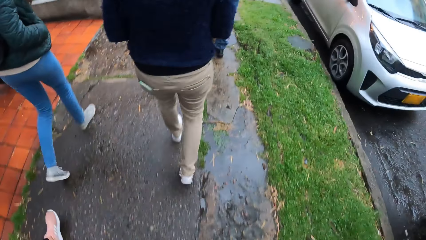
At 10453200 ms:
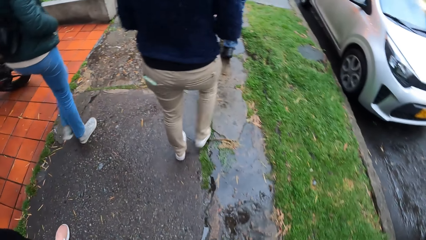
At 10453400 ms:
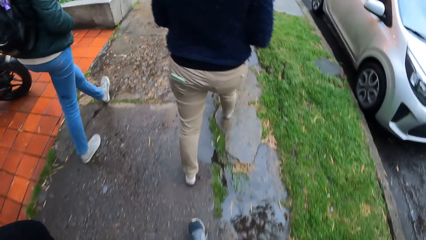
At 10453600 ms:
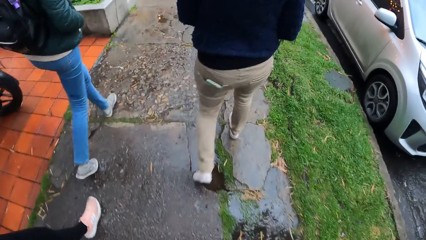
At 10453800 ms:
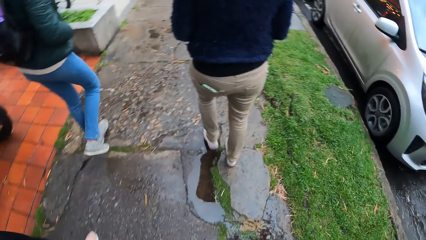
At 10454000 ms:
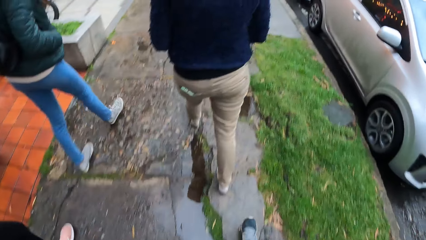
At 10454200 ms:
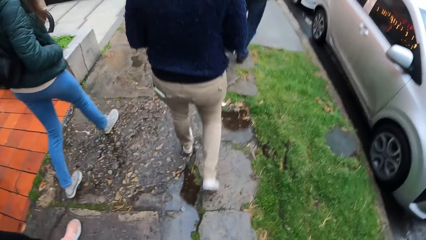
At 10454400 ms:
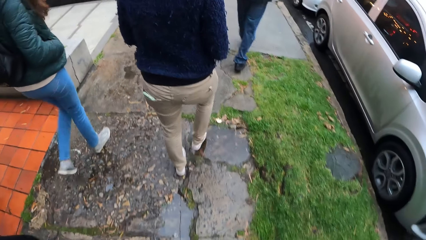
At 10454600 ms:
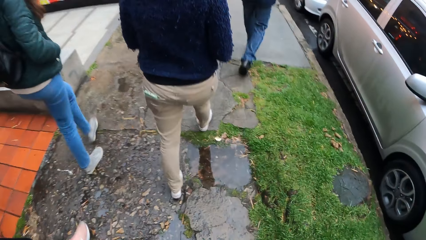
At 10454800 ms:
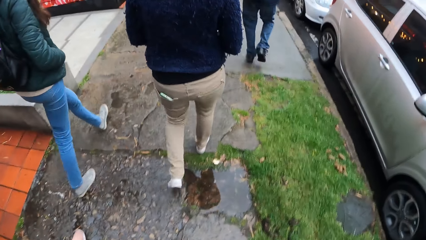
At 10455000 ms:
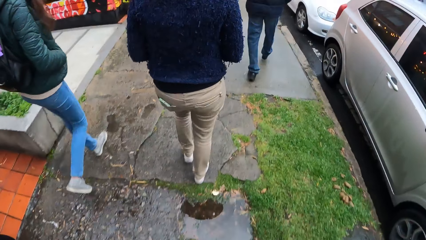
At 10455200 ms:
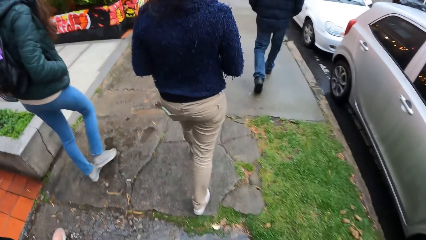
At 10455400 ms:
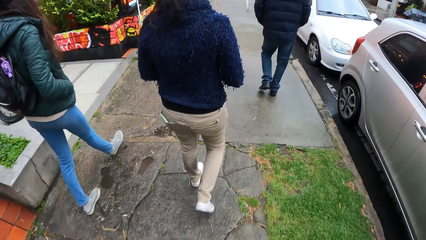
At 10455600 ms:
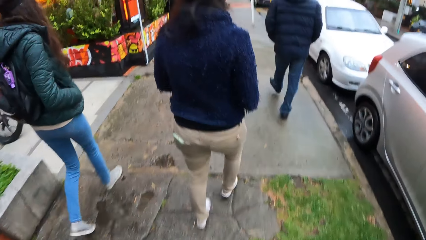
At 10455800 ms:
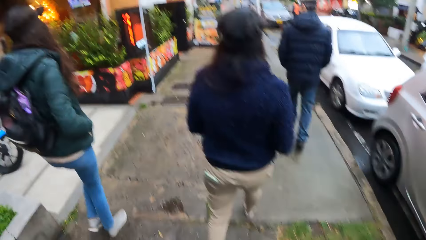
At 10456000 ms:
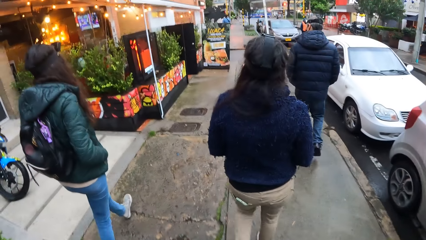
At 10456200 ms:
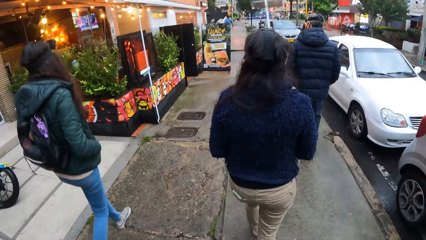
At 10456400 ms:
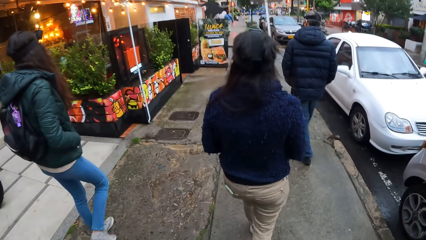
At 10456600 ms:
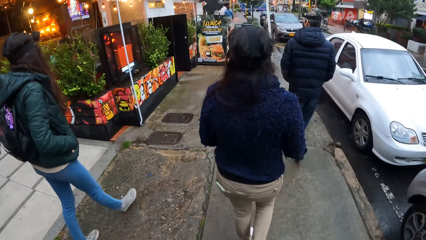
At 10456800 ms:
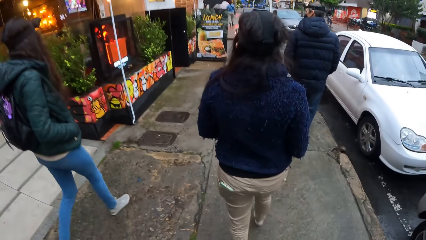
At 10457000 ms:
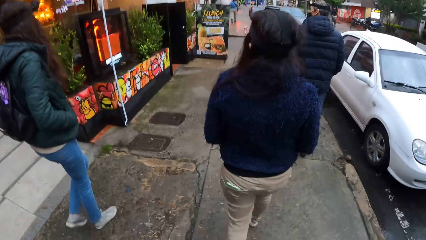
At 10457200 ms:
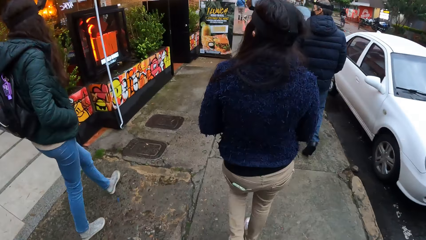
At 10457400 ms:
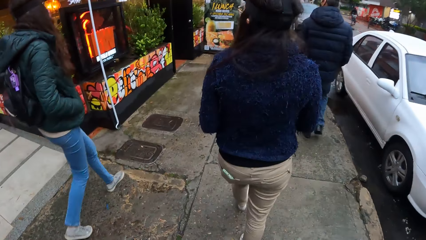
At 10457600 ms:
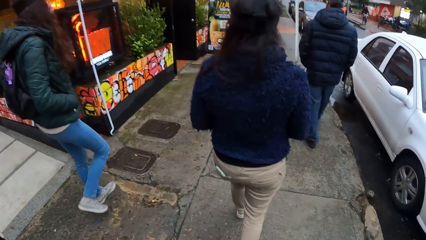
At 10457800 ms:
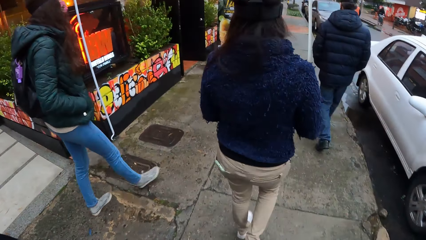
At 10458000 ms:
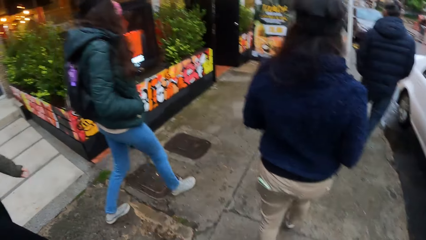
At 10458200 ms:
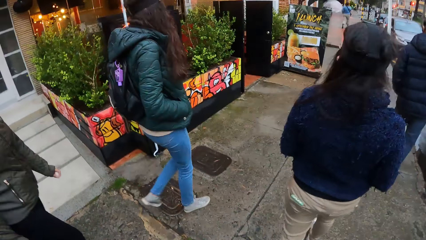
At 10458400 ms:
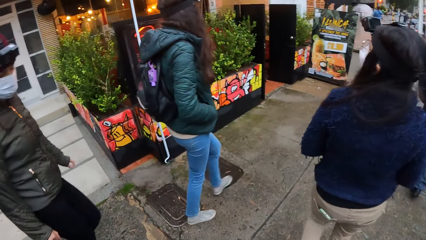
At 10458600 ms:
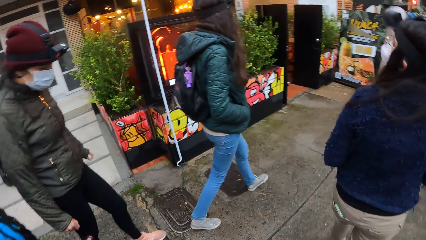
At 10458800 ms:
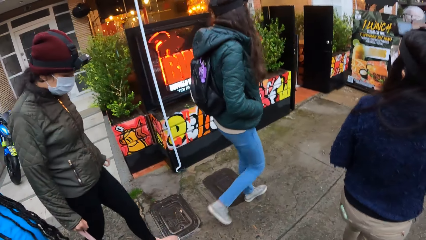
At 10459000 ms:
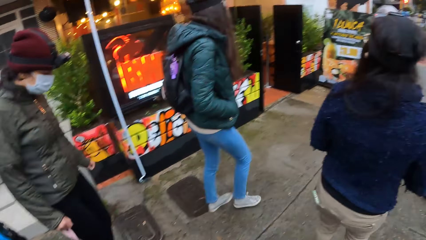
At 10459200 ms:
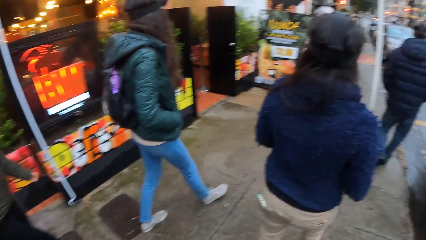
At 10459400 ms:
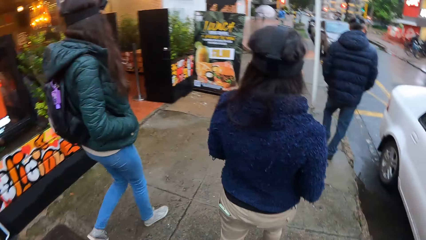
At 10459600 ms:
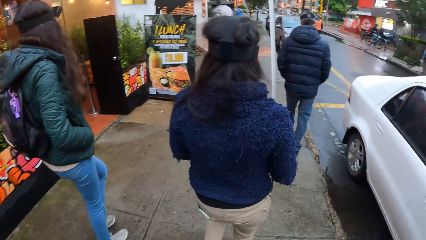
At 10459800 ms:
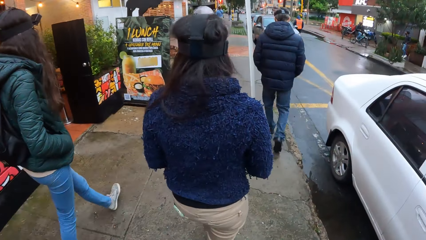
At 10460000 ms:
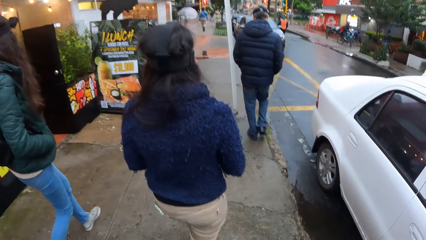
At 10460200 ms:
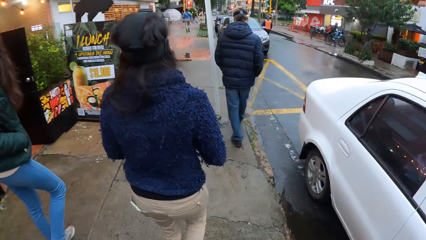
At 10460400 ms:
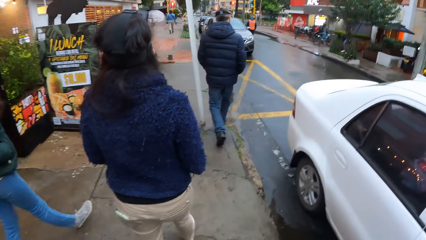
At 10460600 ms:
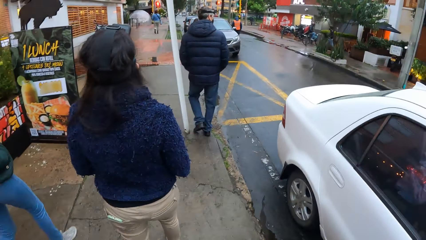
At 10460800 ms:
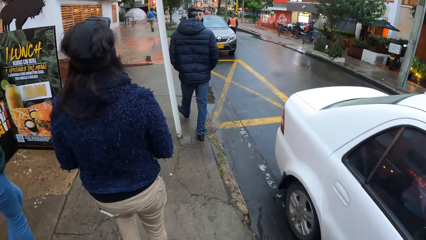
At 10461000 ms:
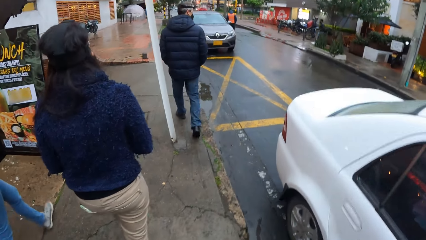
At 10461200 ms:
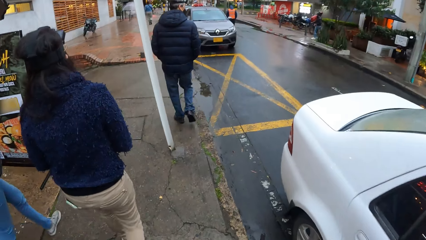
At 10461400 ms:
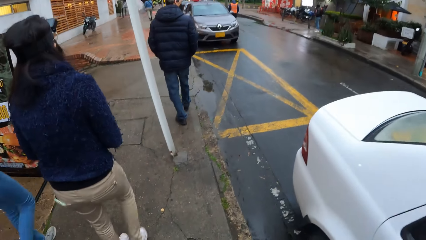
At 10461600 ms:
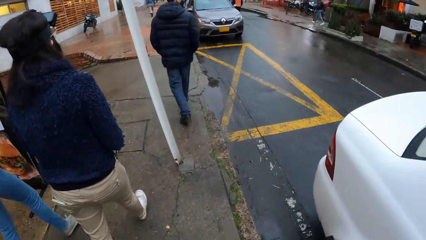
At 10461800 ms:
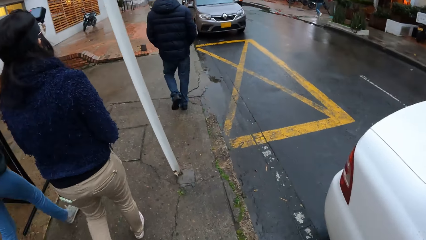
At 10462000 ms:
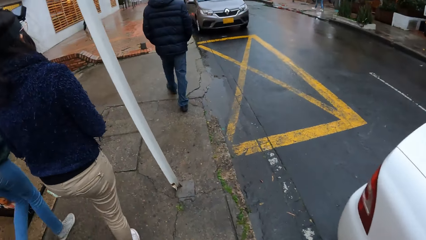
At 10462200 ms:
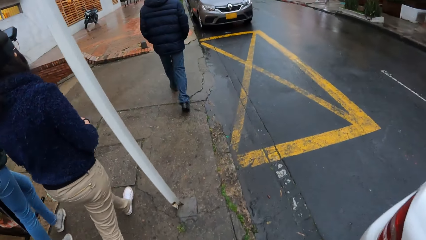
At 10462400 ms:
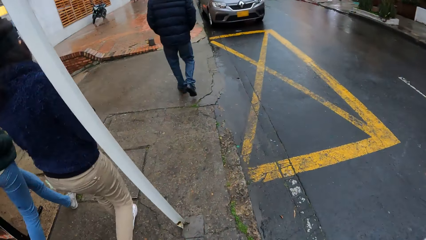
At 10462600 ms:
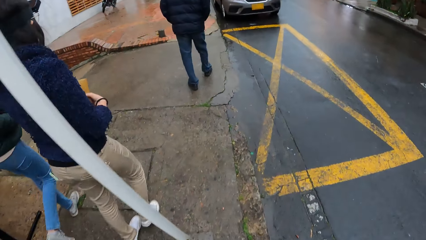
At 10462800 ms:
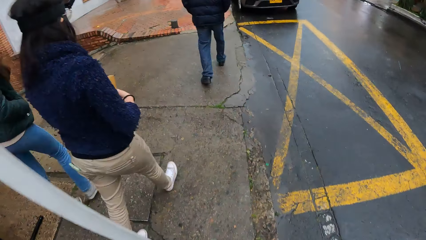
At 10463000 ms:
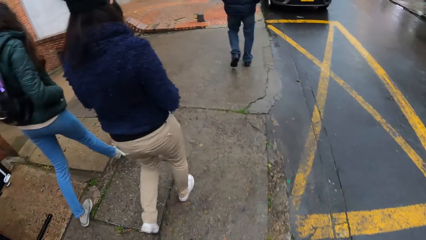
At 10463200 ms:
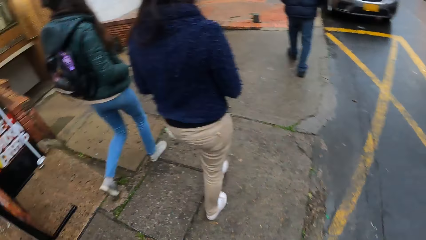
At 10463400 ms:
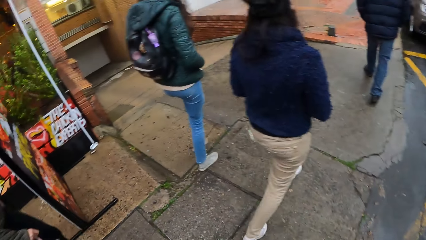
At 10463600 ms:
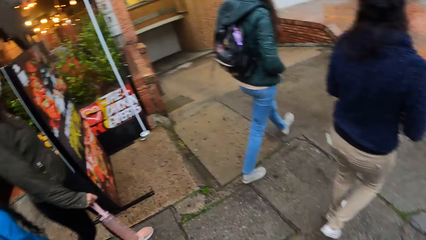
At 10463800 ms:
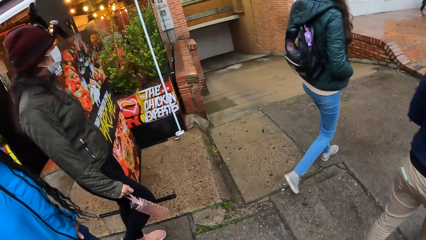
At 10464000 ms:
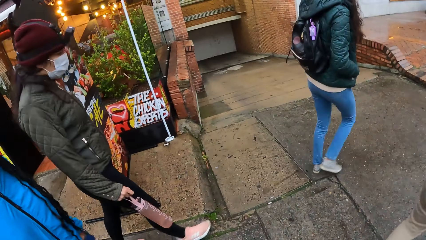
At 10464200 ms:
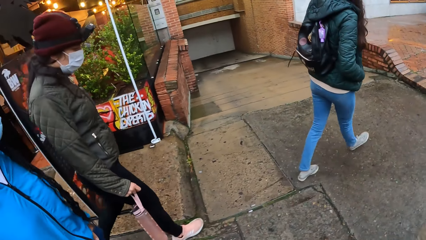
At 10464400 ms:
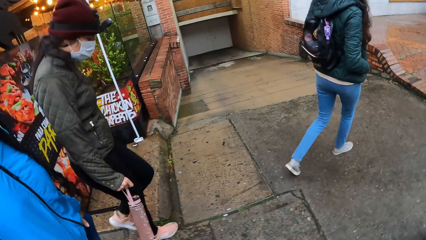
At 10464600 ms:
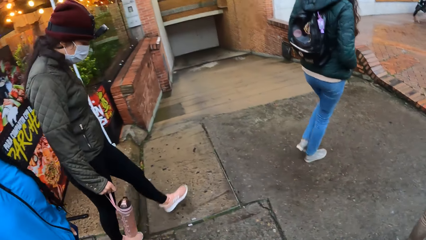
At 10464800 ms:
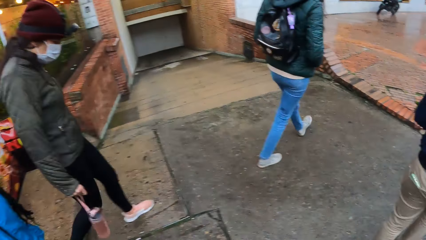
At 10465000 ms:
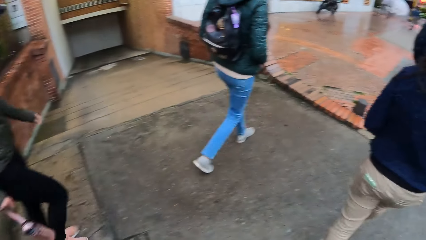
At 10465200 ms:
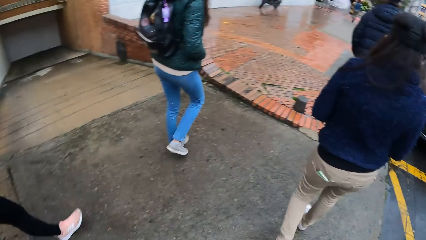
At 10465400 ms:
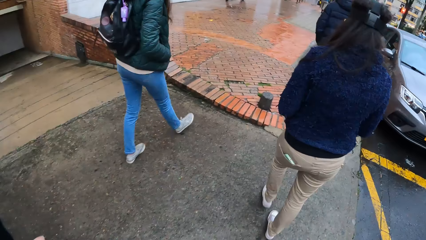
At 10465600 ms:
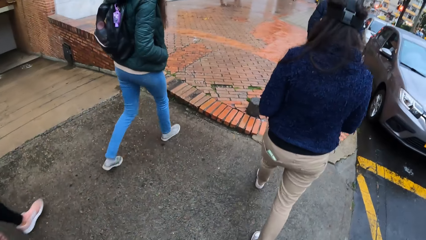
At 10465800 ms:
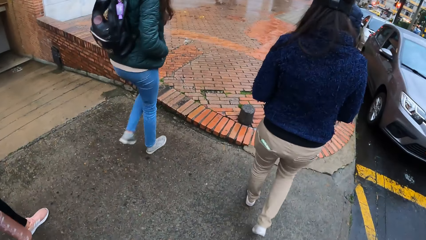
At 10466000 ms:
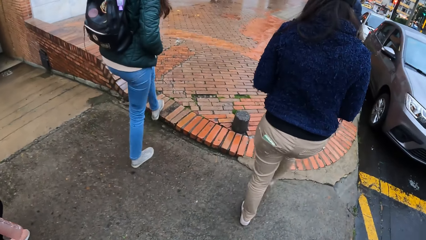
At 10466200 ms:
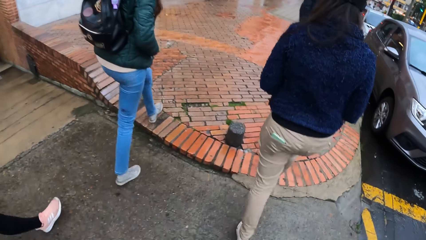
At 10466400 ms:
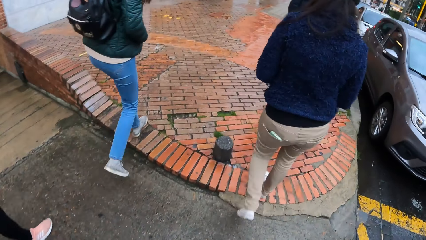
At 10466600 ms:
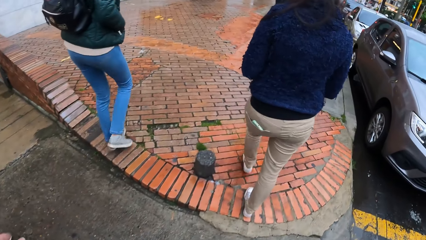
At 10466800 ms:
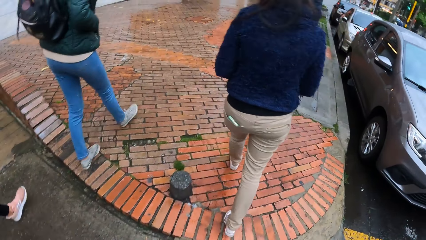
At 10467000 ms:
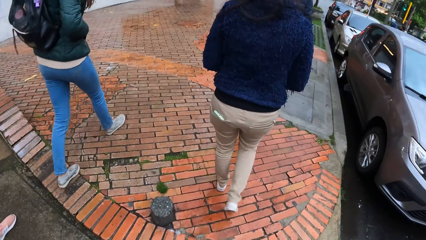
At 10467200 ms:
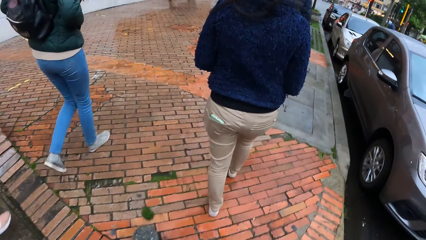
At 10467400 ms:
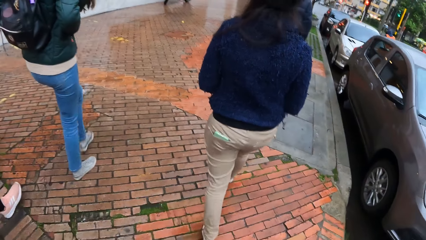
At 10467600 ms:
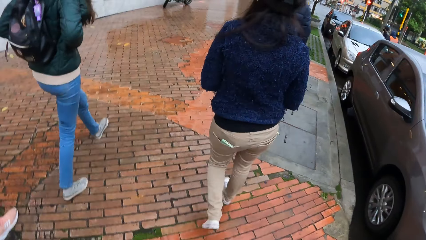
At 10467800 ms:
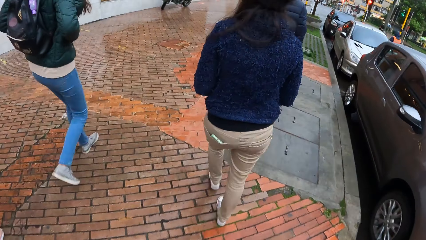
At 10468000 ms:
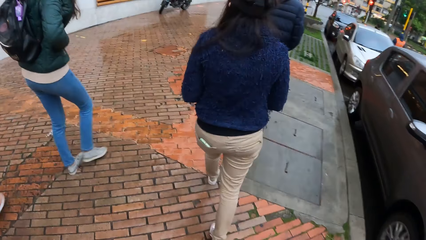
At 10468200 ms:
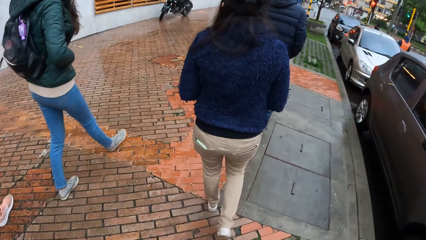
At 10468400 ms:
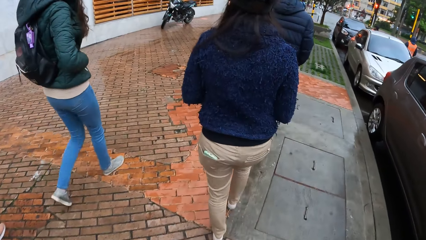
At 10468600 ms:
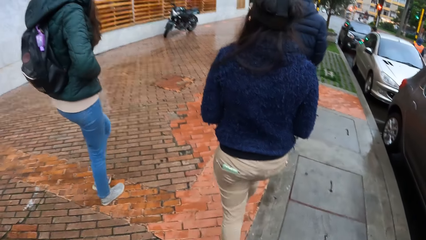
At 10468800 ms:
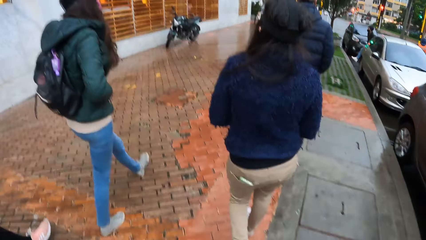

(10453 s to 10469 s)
The camera wearer turns his head.
